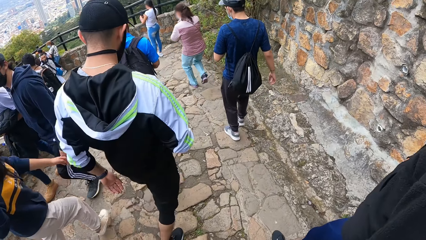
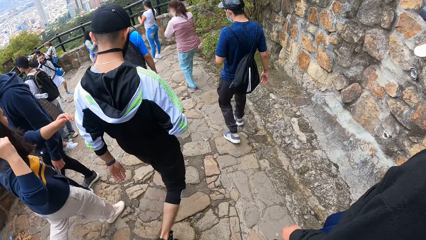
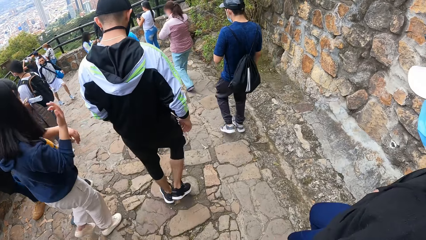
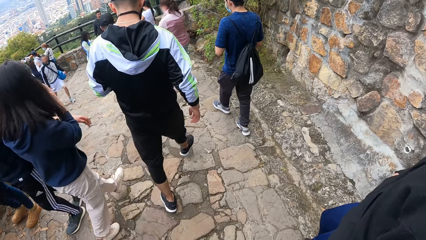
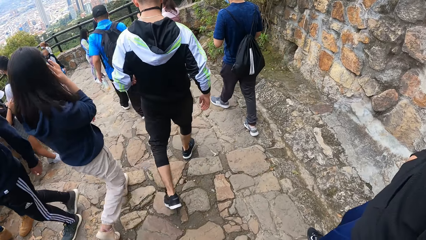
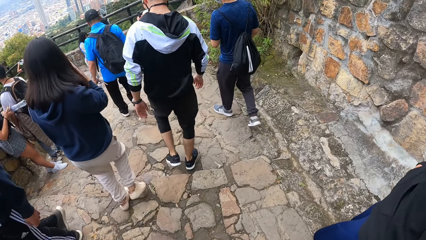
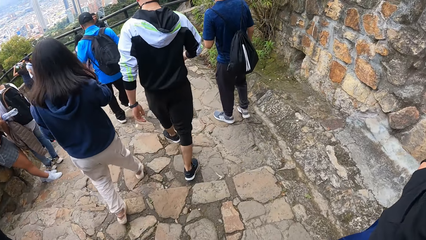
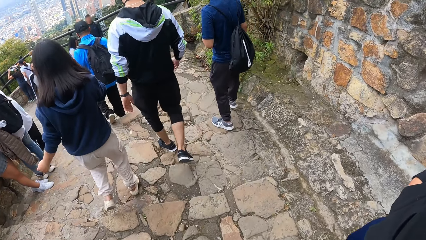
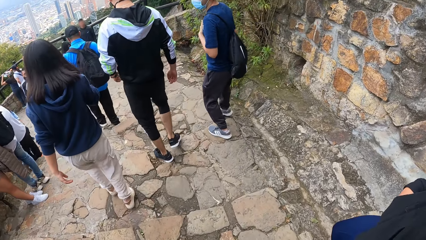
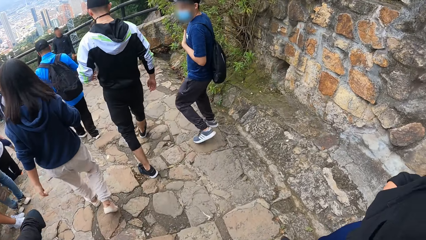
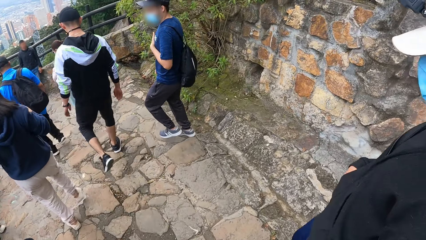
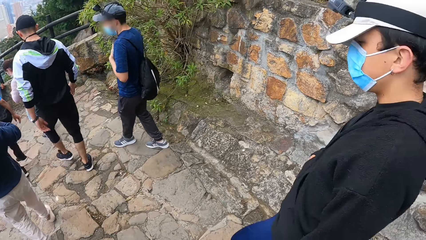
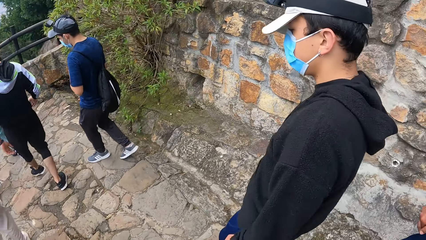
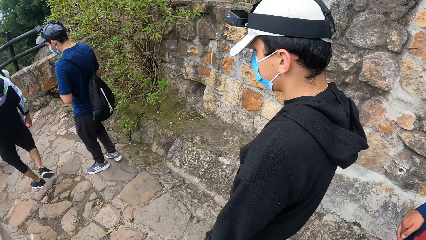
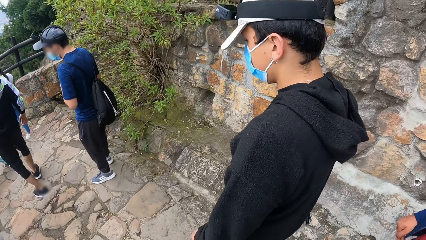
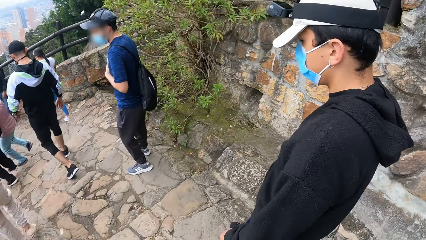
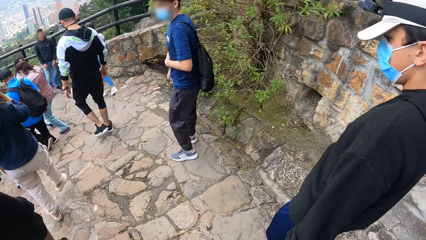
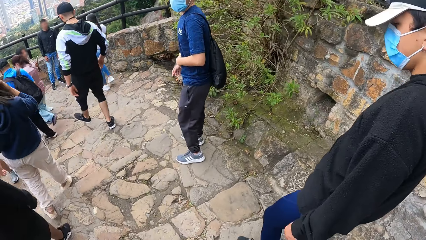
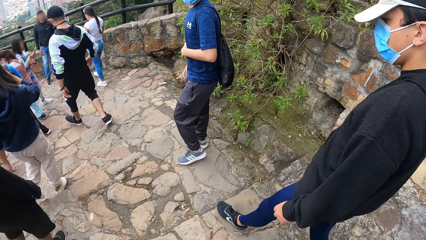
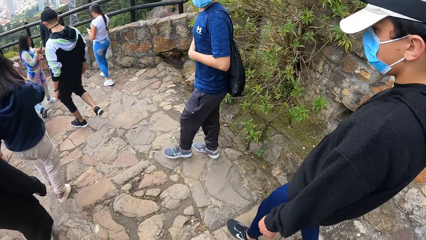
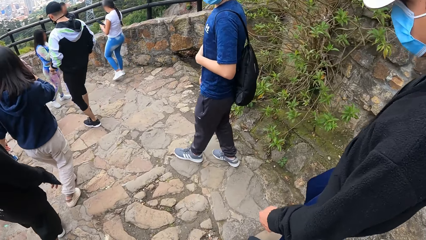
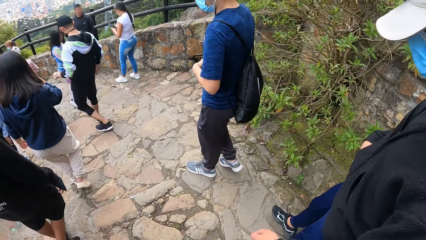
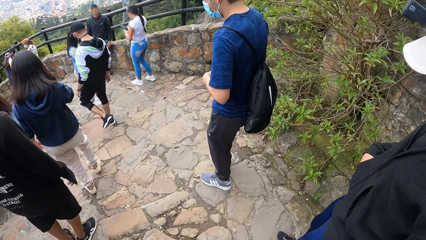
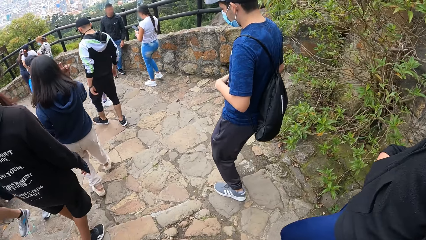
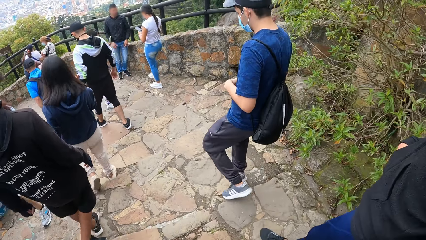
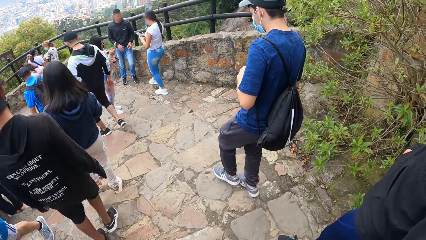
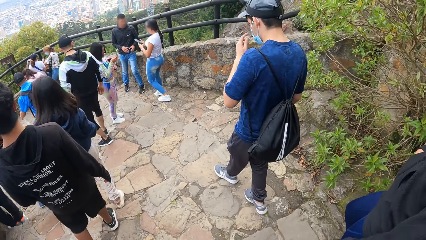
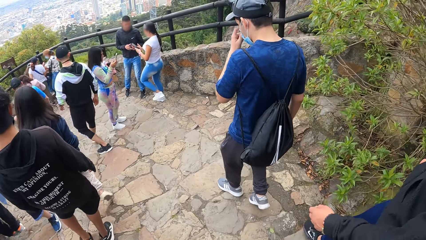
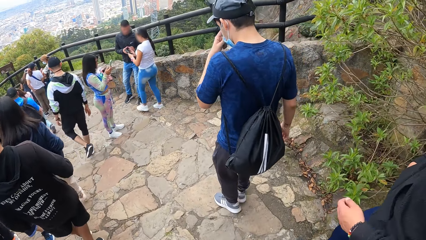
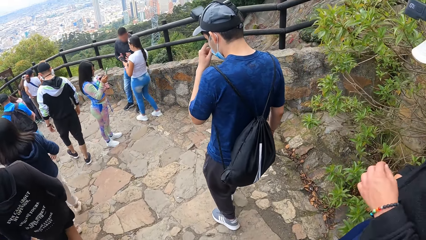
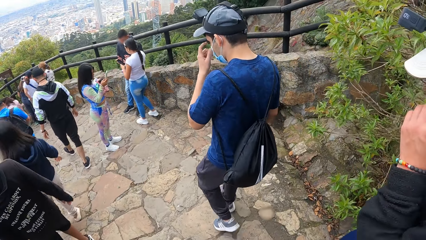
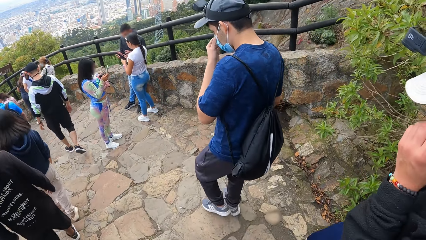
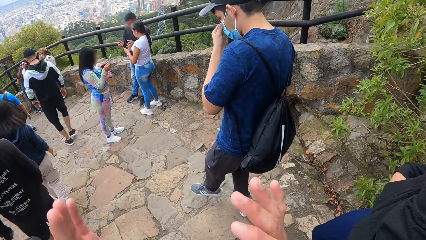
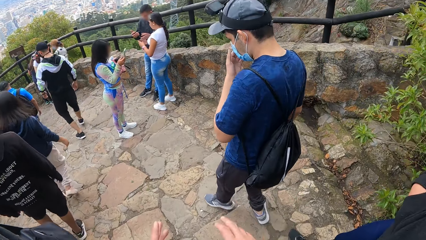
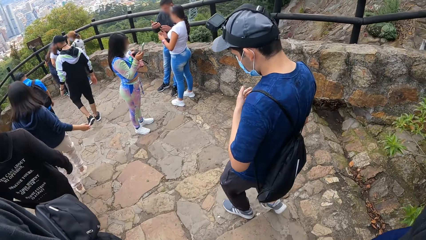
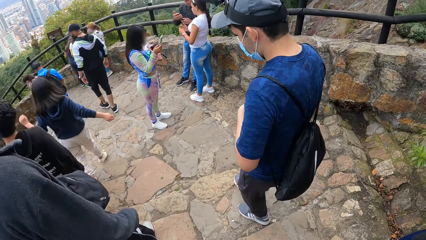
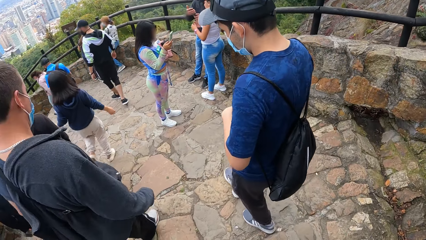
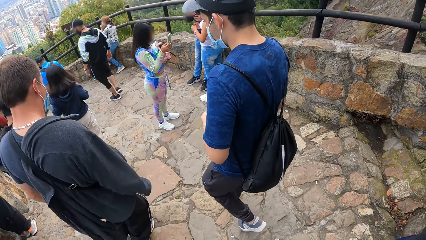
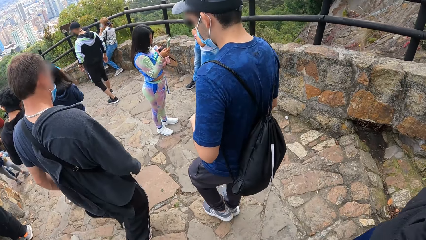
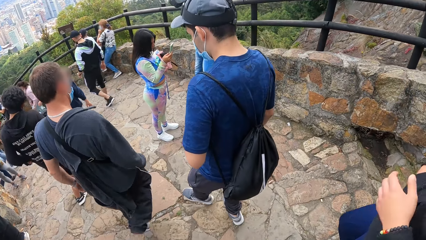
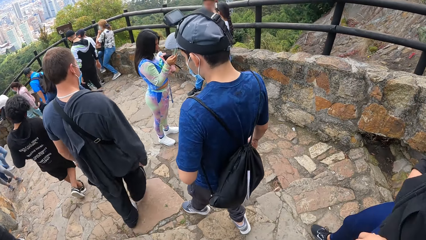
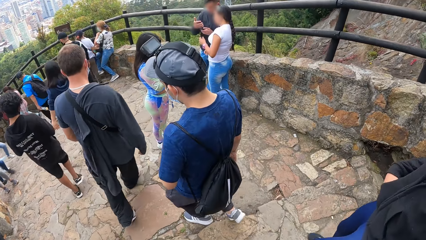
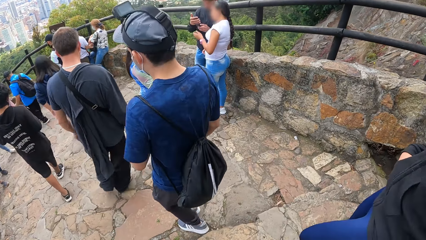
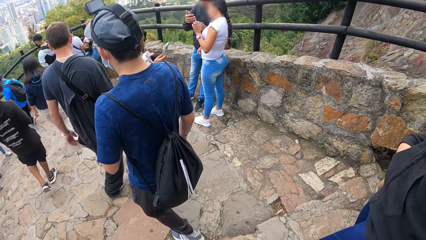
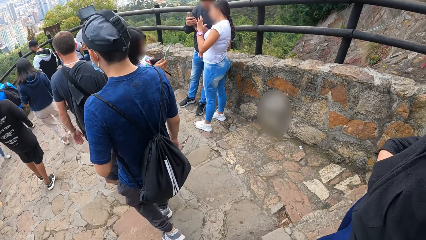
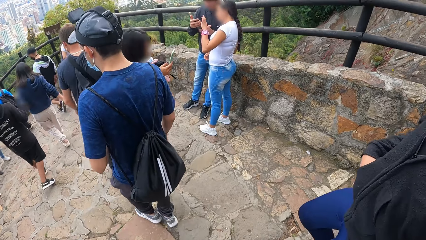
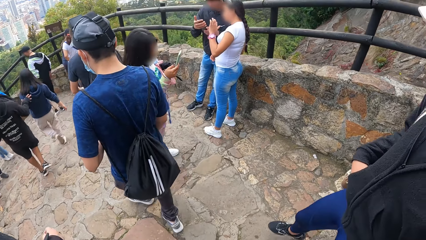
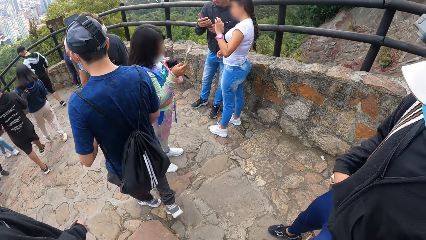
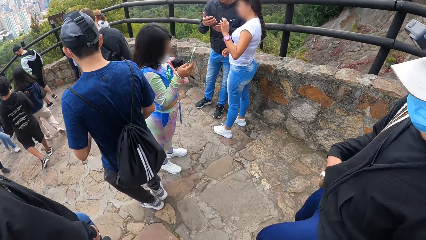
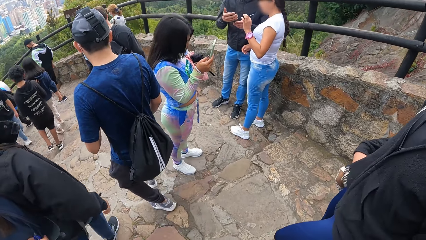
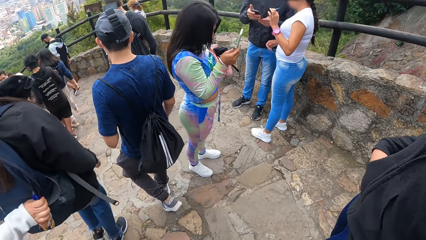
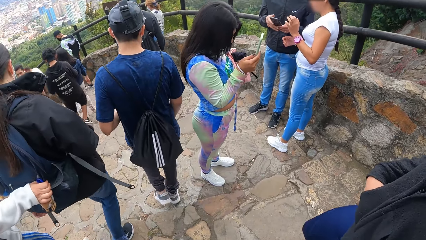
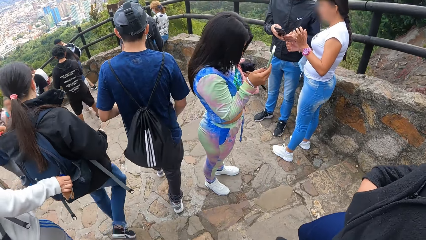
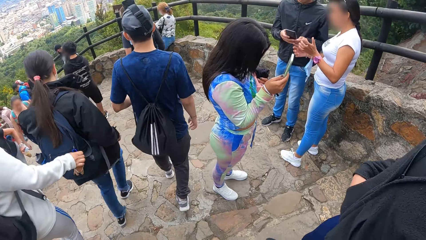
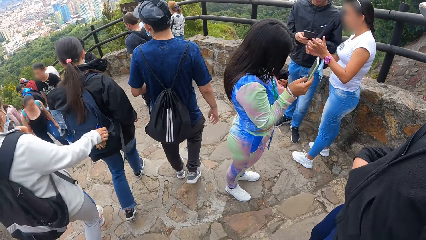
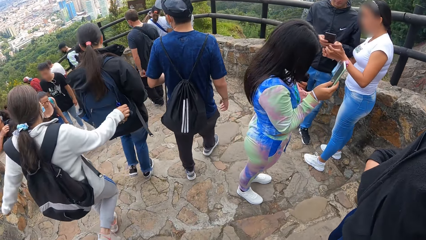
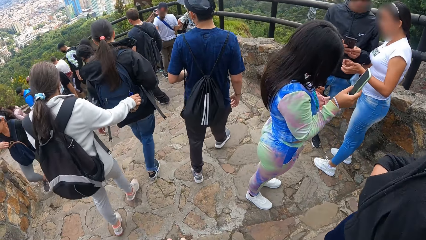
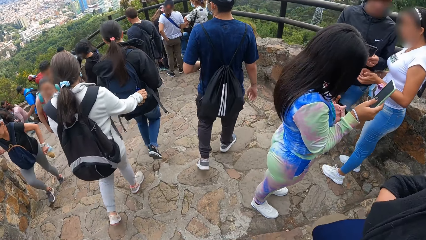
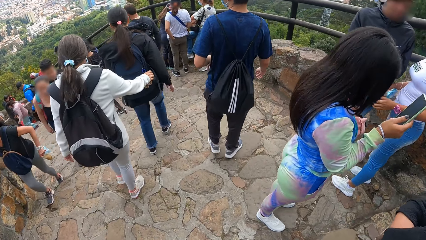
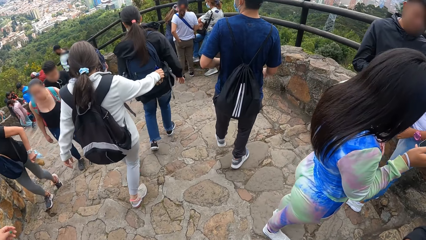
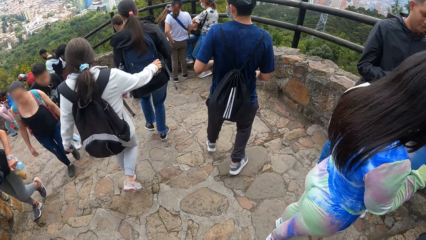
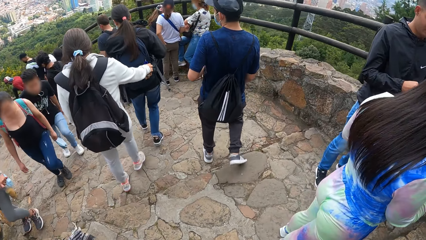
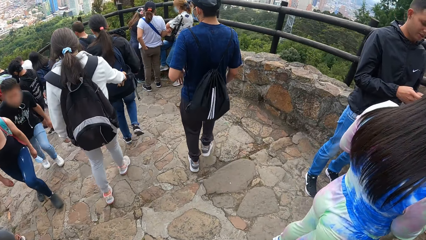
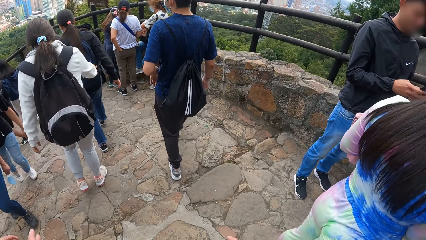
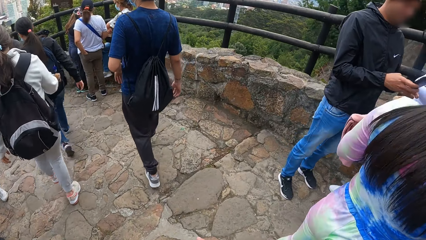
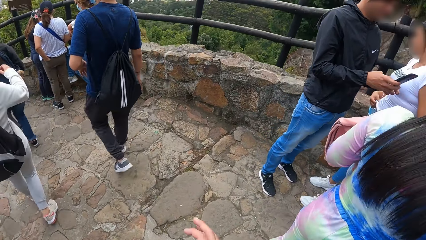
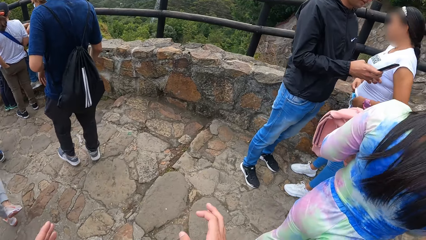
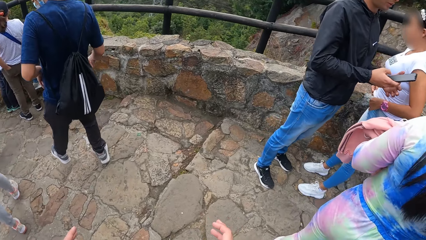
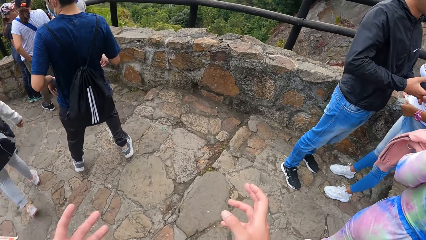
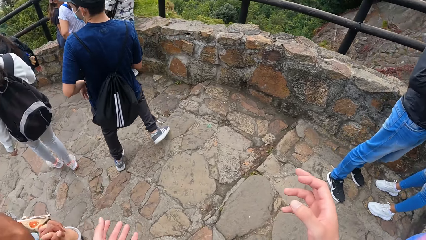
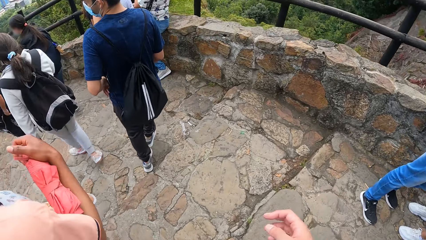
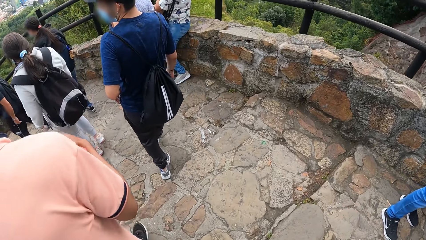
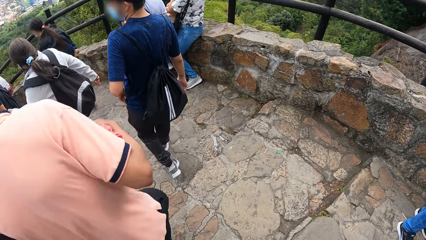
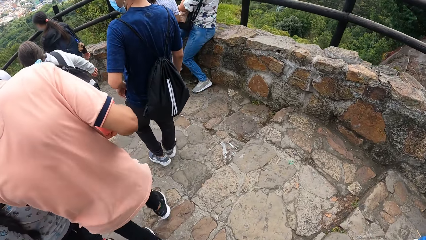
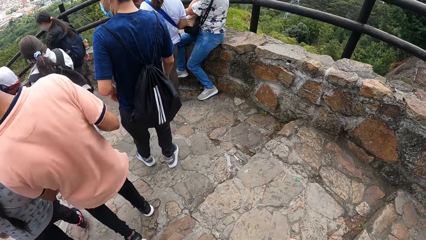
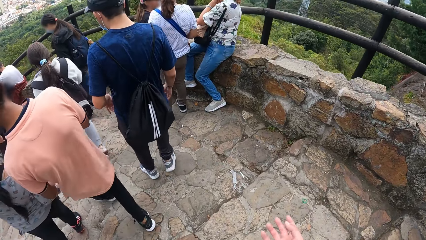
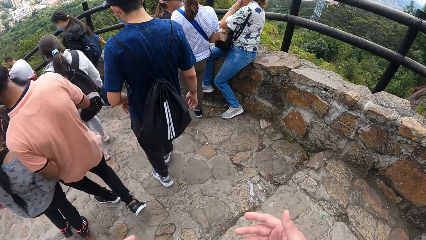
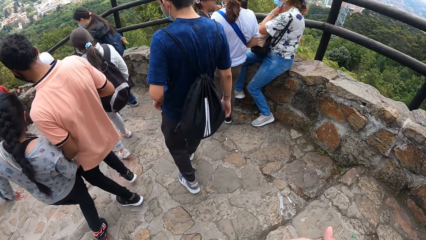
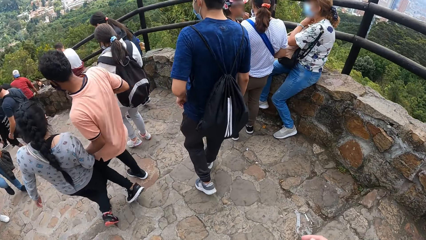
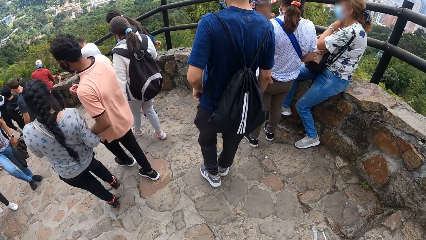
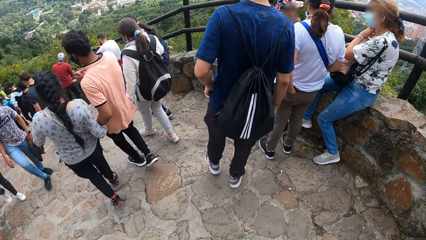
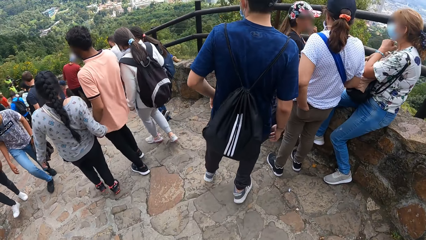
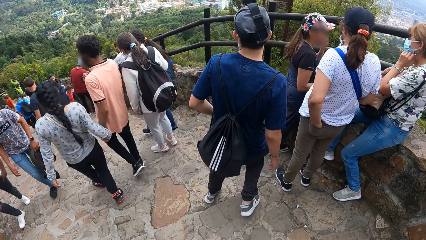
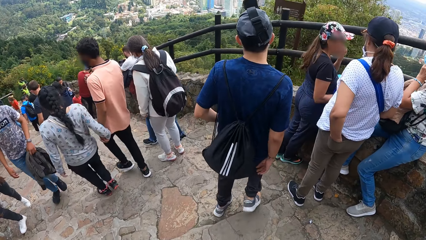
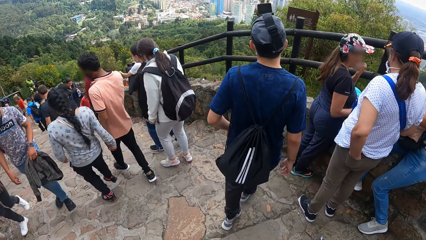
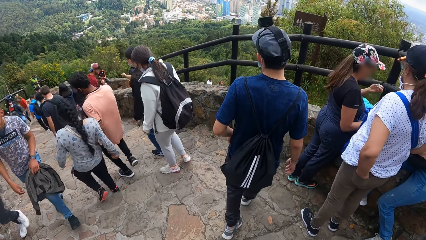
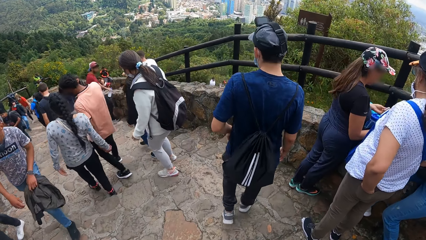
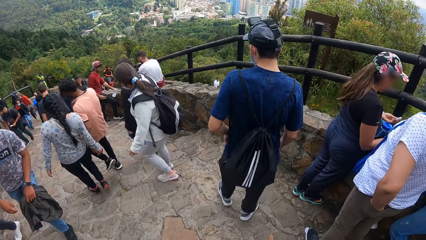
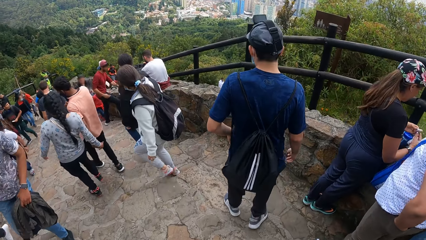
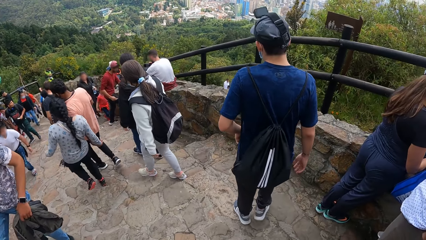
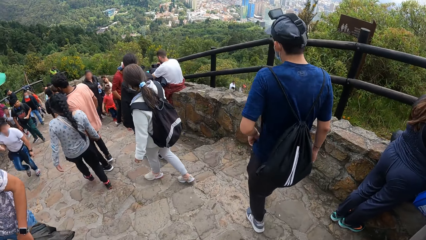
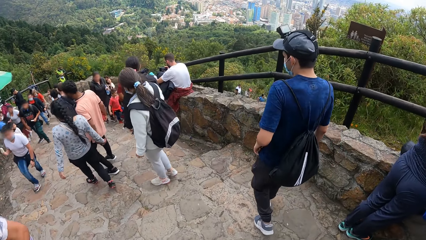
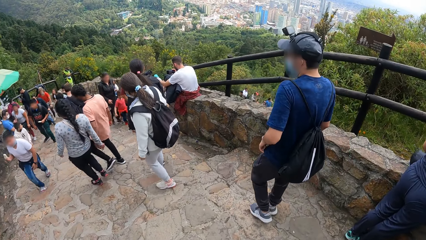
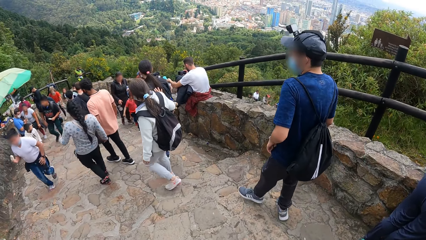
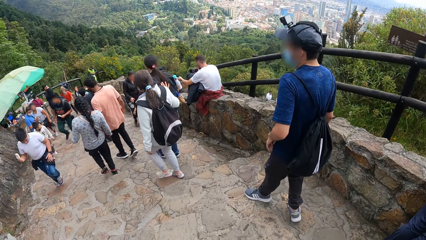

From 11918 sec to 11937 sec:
A woman touches her face with her right hand. A man looks around. The man adjusts the nose mask on his face with his left hand. Another man adjusts the nose mask on his face with his left hand. The camera wearer raises both hands. Another woman operates a phone in her right hand with her left hand. The camera wearer raises both hands. They raise the right hand. A third woman removes a lipstick on her lip with her left hand.
